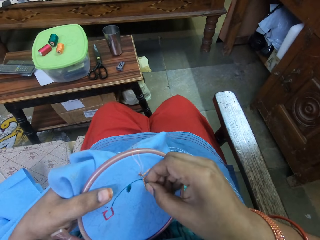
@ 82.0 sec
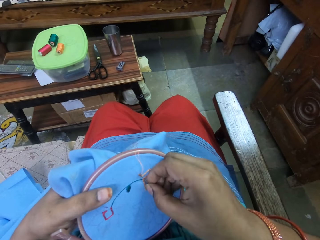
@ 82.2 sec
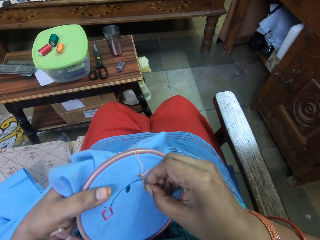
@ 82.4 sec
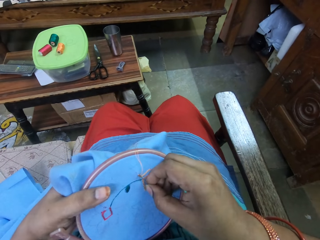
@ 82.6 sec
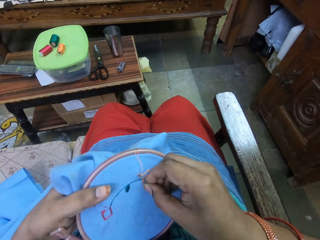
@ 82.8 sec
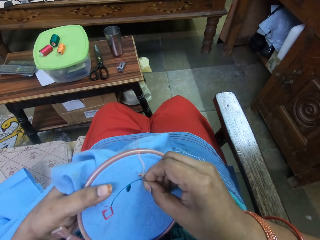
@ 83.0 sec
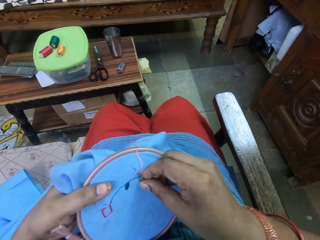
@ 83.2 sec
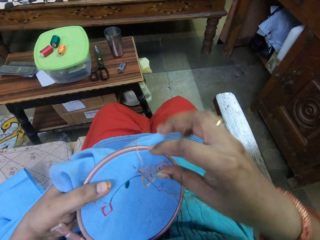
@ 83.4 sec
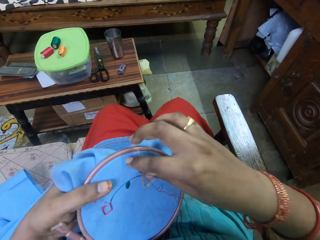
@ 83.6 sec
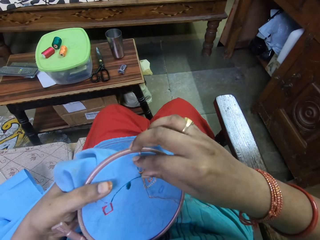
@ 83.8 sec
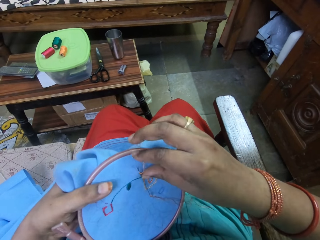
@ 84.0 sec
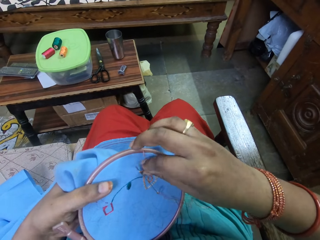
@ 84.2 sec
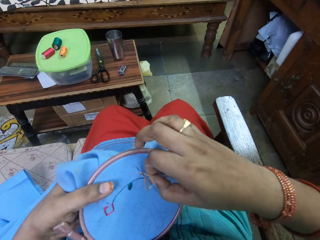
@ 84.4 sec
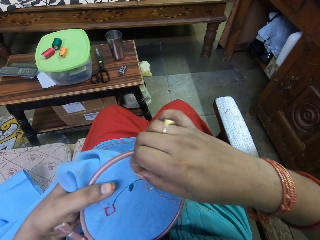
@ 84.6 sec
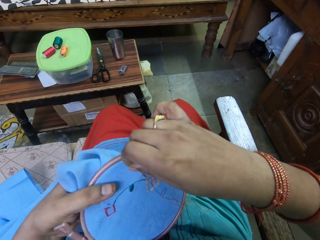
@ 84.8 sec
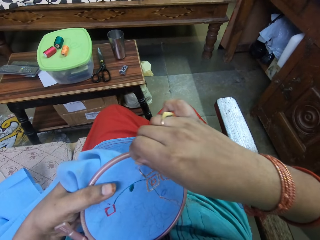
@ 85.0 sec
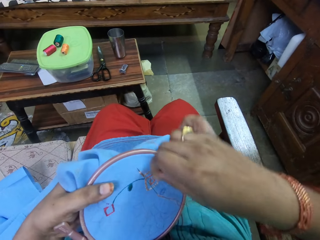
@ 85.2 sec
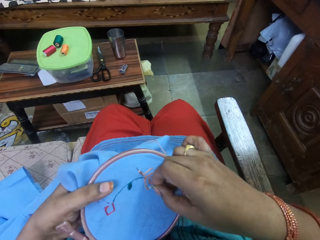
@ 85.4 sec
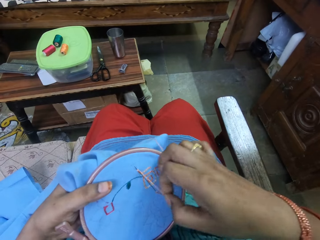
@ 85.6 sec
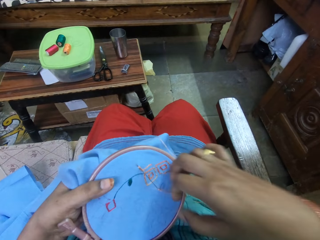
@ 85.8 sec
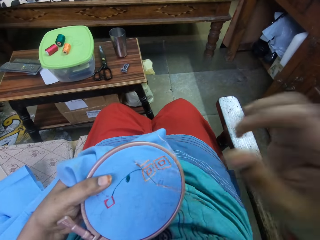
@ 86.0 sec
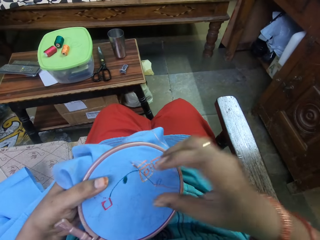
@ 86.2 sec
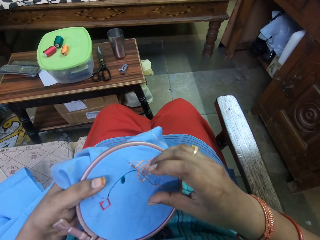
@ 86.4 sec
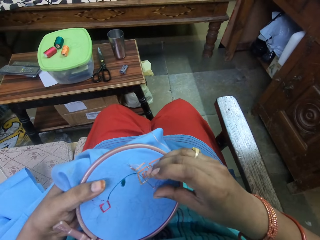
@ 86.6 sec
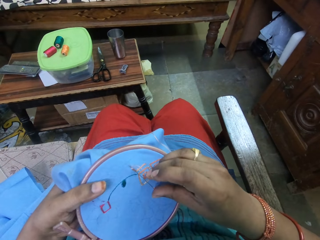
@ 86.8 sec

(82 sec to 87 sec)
The camera wearer stitches a thread.

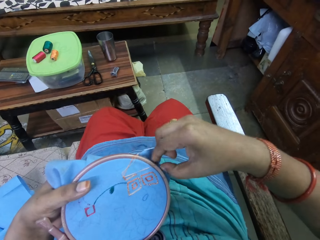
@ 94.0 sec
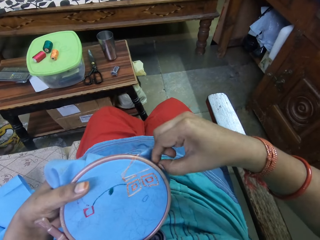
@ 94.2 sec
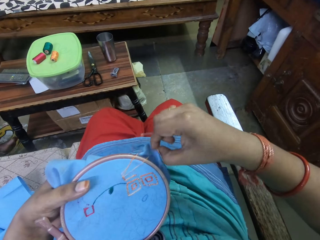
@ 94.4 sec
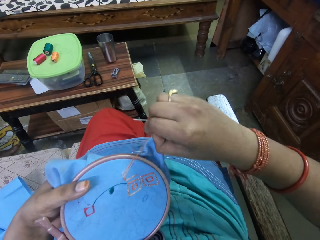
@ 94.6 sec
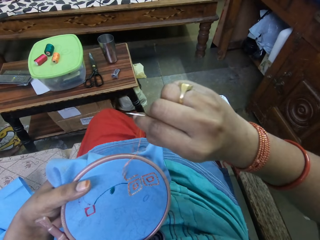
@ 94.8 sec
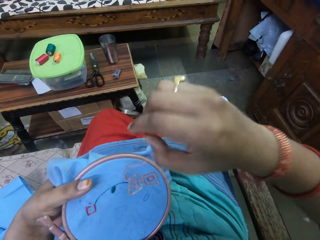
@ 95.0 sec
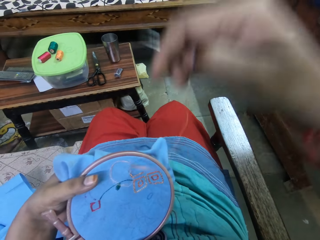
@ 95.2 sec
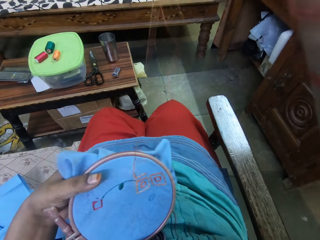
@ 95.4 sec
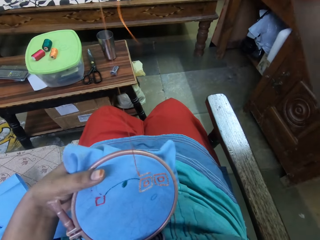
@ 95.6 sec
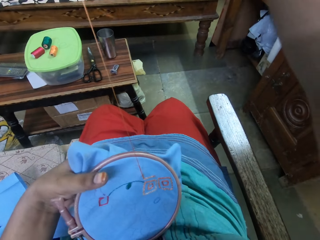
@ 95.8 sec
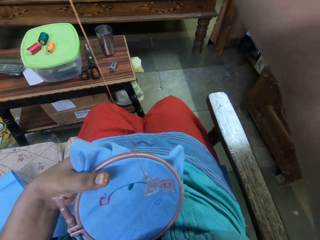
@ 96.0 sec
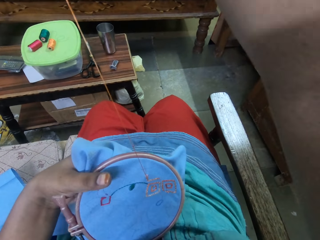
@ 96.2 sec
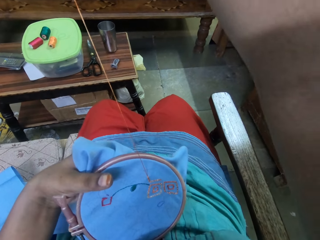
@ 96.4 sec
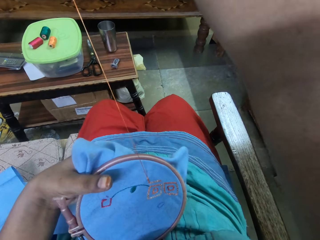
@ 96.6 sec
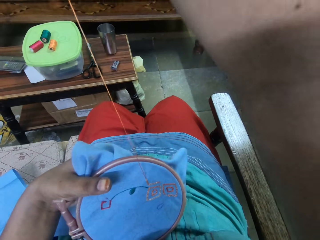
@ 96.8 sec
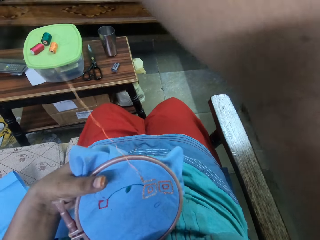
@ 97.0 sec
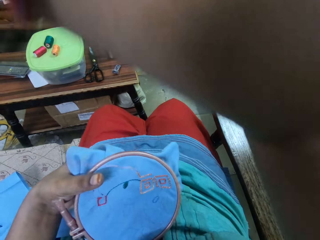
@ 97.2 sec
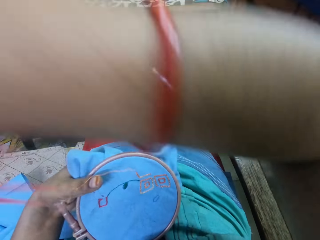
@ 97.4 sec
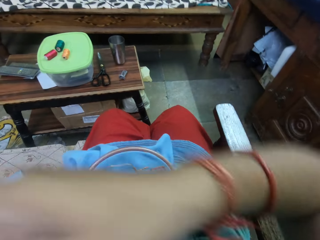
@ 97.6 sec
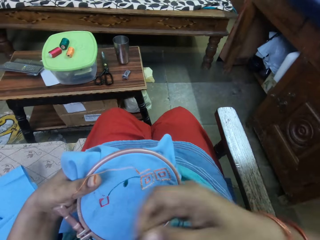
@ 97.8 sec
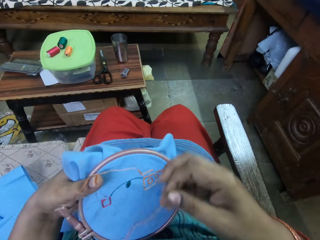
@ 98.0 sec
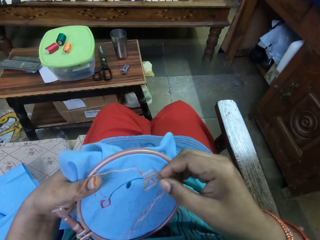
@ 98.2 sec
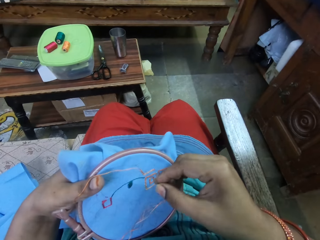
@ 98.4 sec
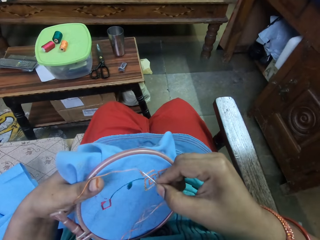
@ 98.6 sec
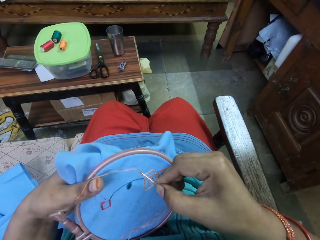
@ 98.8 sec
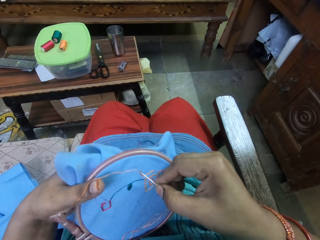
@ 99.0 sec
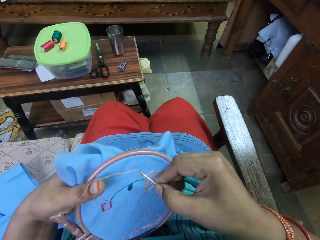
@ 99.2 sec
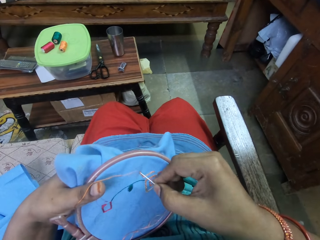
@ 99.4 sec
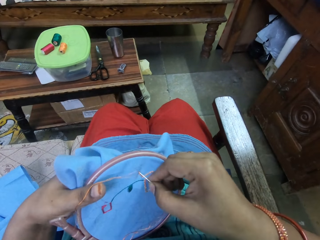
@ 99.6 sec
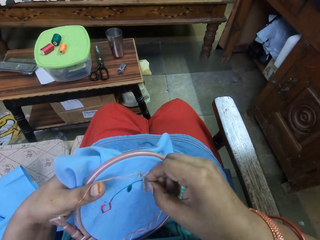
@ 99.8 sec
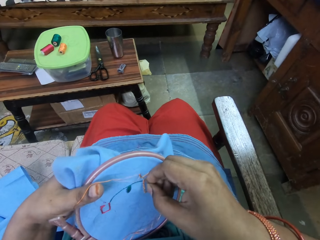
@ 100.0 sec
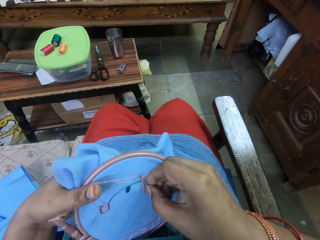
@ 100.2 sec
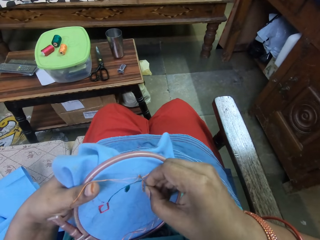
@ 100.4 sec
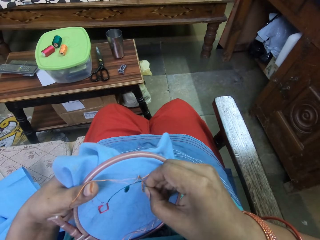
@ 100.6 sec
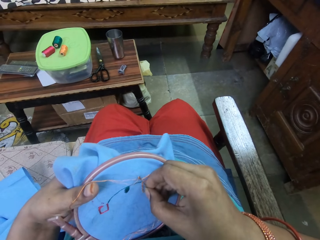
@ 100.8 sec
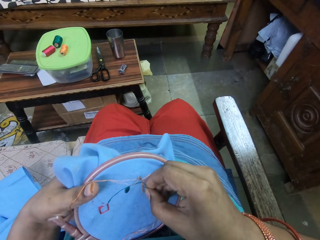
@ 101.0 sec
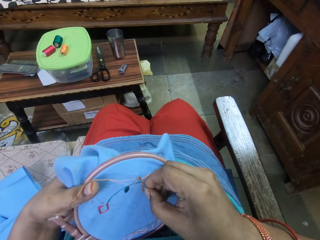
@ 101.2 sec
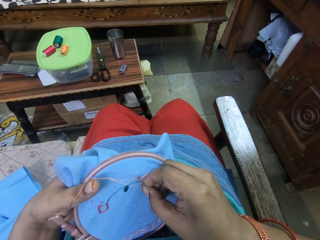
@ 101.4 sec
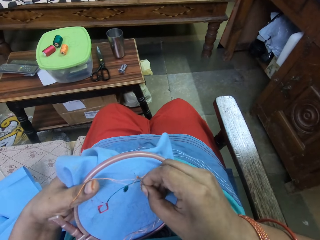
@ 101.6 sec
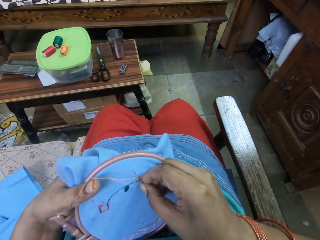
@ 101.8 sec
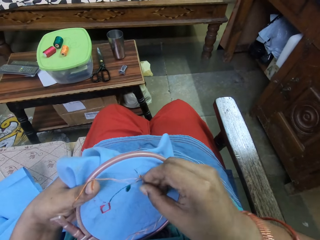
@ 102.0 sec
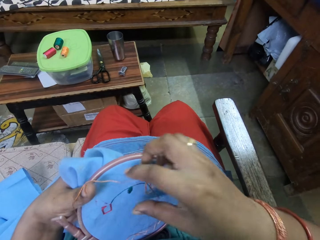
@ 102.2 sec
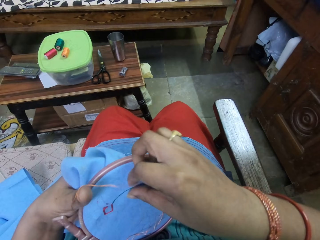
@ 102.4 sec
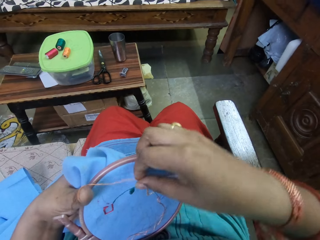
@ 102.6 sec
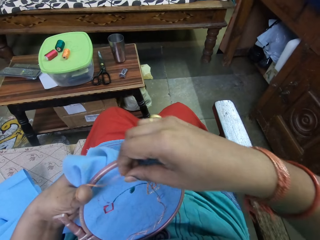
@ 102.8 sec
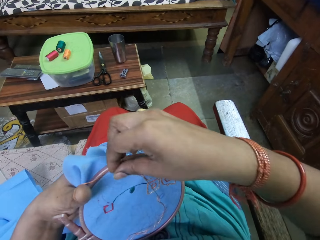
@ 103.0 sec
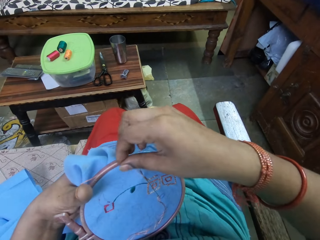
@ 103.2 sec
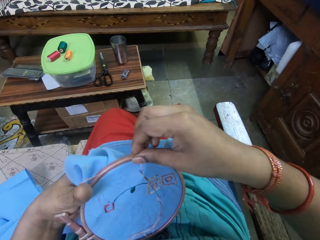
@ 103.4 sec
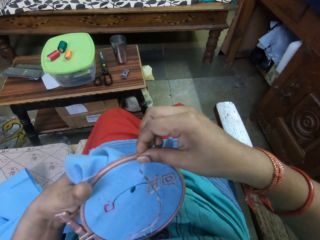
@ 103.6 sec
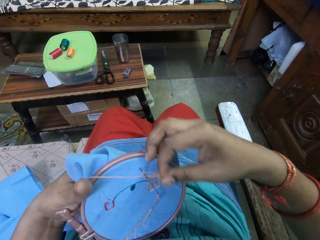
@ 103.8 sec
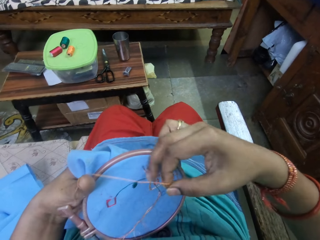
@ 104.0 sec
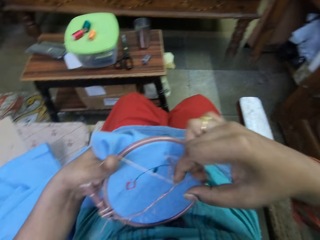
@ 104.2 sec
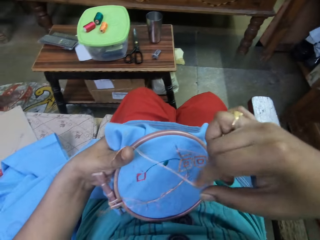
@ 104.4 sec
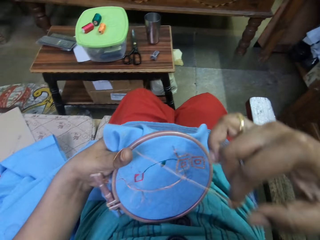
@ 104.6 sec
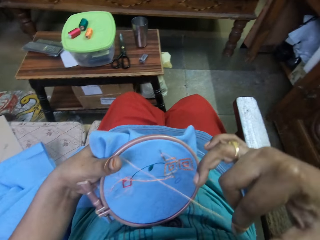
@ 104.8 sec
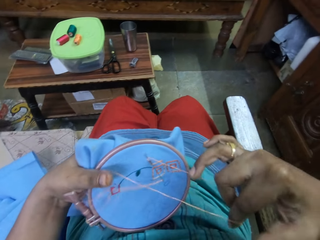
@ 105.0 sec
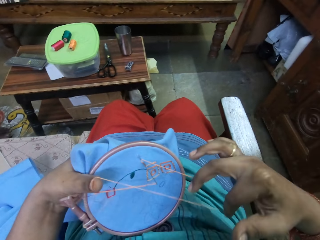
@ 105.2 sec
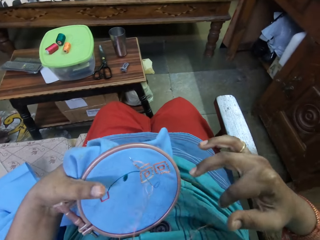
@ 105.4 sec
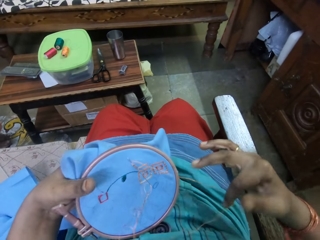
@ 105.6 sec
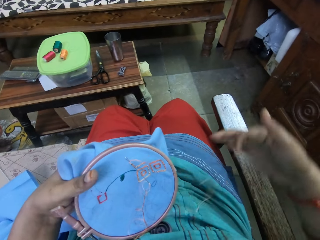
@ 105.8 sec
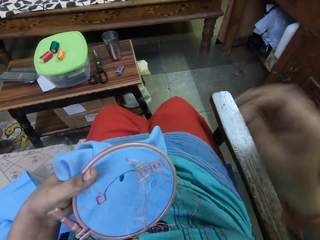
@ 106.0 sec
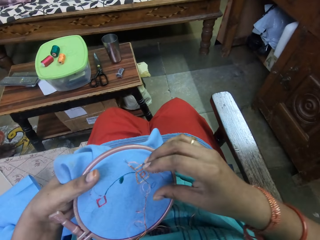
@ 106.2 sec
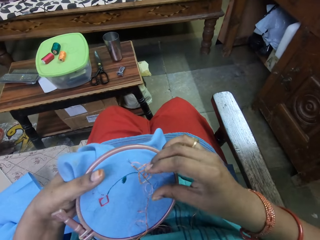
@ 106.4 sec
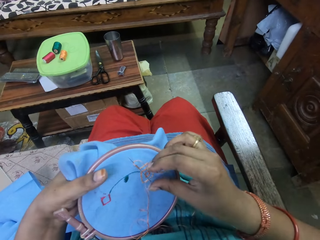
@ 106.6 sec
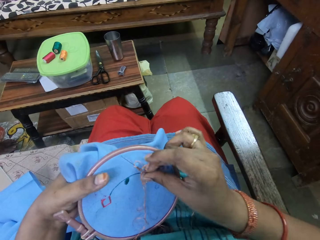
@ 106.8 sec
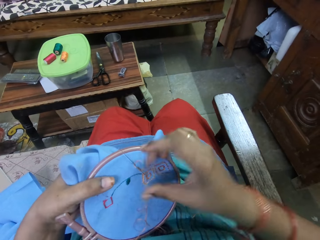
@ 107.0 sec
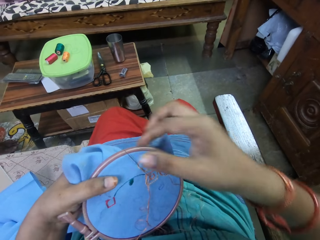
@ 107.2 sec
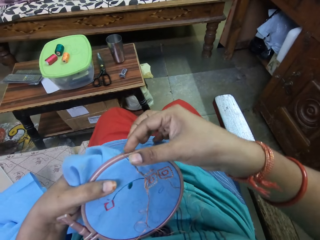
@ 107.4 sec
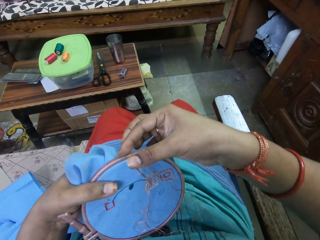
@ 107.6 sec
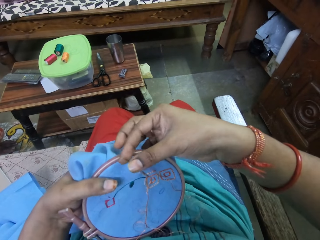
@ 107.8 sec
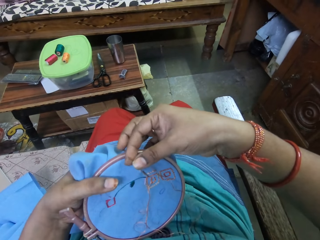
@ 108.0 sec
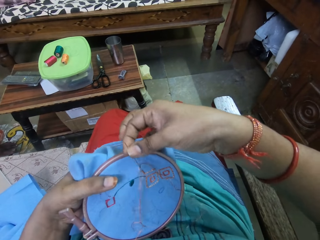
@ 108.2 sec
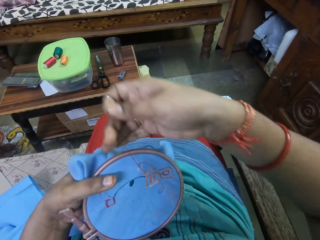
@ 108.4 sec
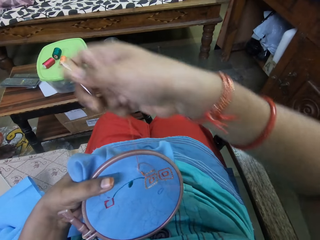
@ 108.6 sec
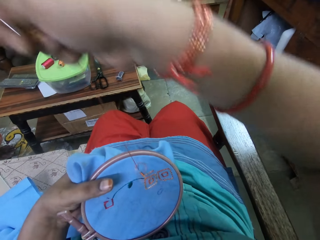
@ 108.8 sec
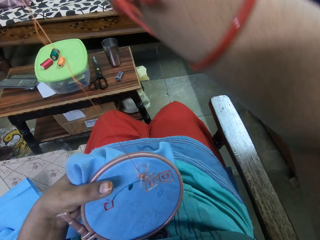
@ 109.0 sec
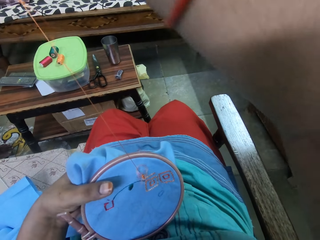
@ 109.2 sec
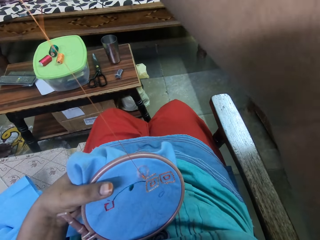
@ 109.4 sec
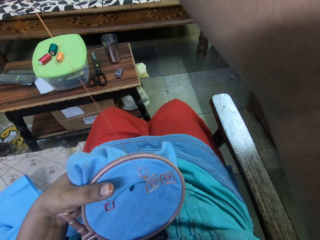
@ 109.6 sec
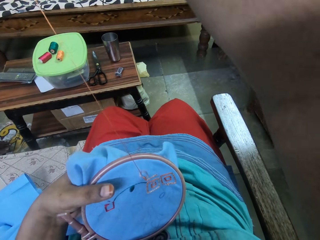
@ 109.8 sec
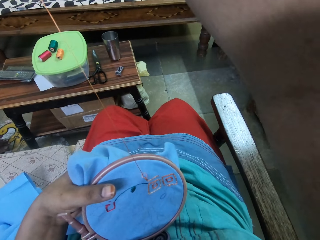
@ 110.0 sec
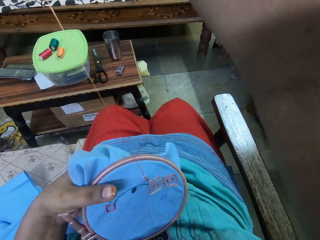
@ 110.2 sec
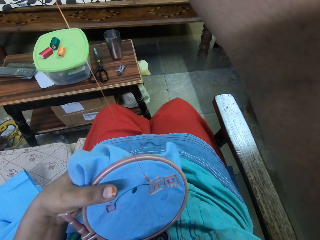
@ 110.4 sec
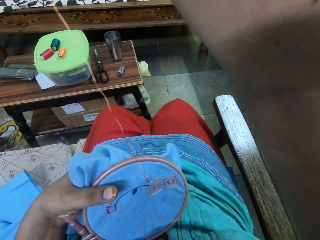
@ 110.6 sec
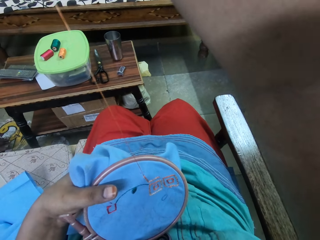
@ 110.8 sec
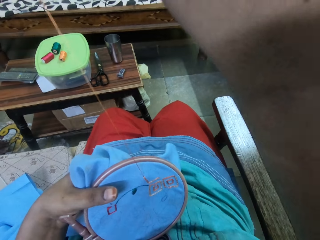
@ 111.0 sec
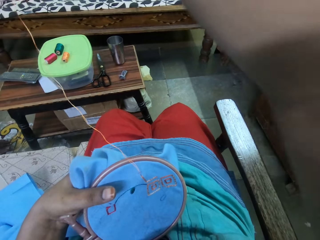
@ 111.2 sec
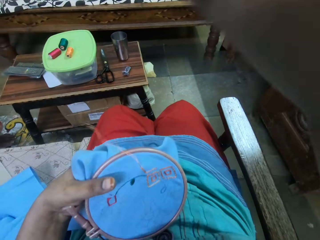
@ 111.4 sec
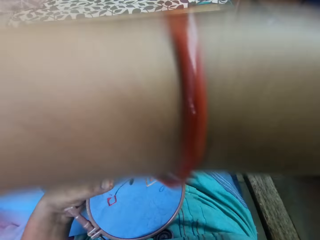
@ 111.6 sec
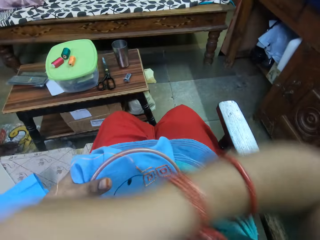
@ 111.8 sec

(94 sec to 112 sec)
The camera wearer pulls up the yarn in the threaded needle with her right hand. She embroiders the fabric in the embroidery loop in her left hand with the threaded needle in her right hand. She pulls the yarn from her left hand with her right hand. She embroiders the fabric in the embroidery loop in her left hand with the threaded needle in her right hand. She pulls the thread.
